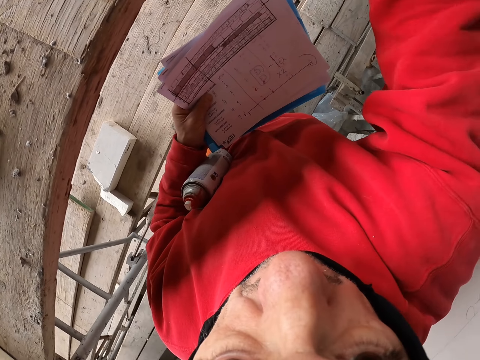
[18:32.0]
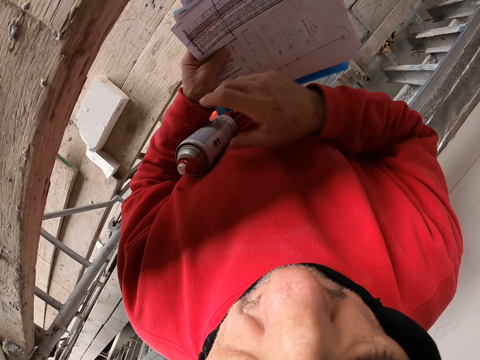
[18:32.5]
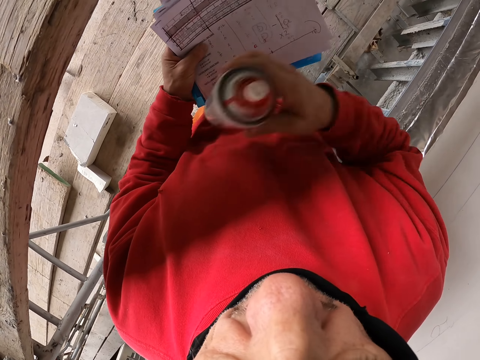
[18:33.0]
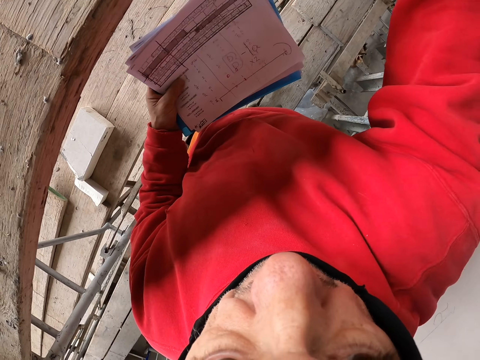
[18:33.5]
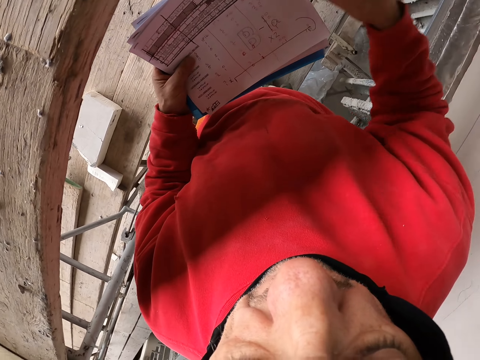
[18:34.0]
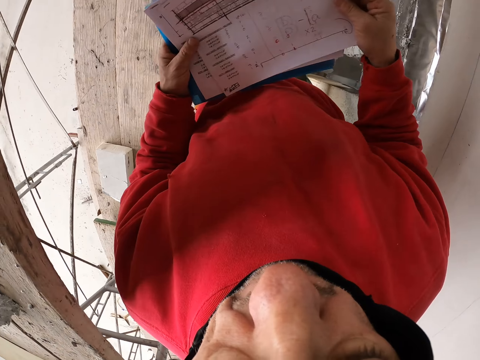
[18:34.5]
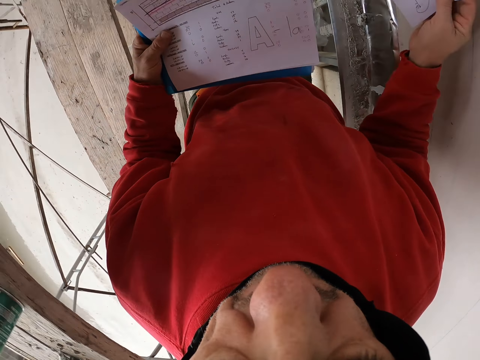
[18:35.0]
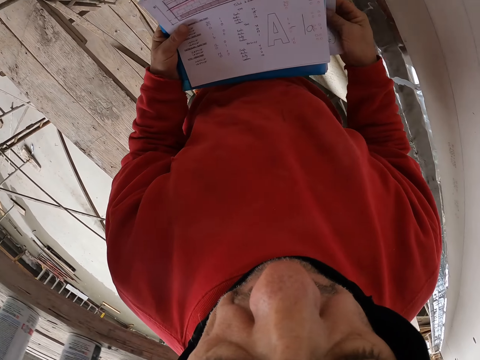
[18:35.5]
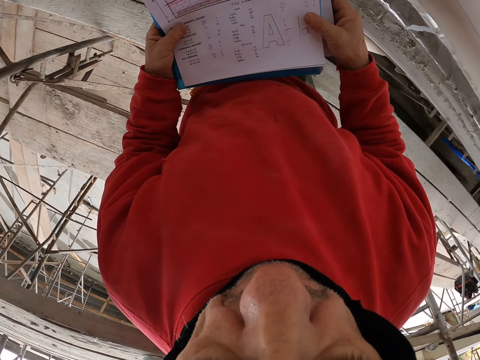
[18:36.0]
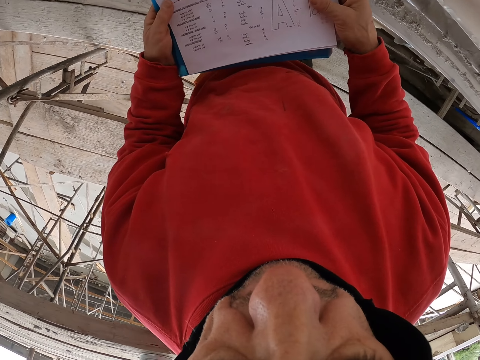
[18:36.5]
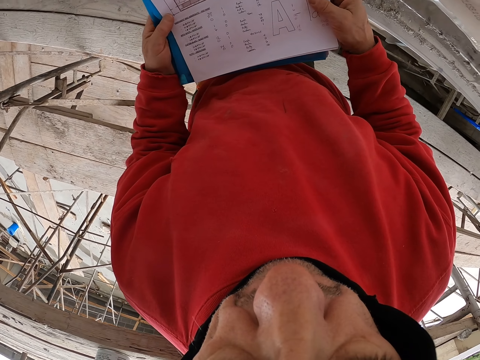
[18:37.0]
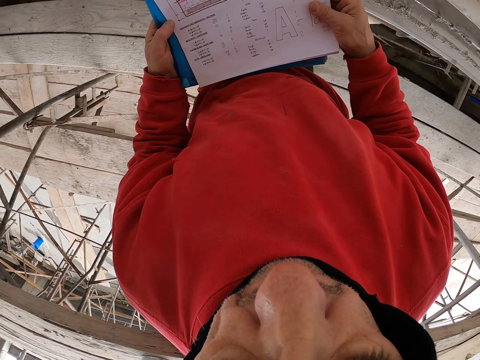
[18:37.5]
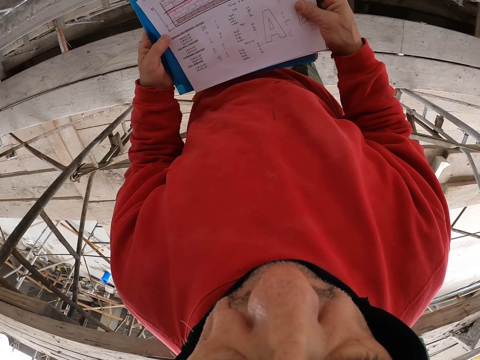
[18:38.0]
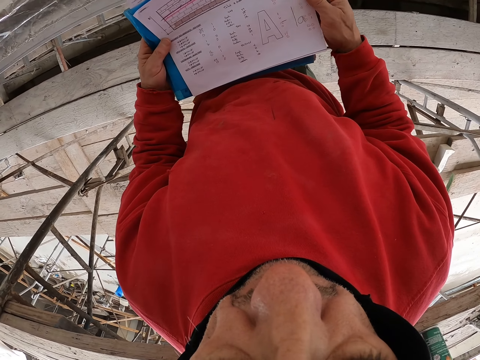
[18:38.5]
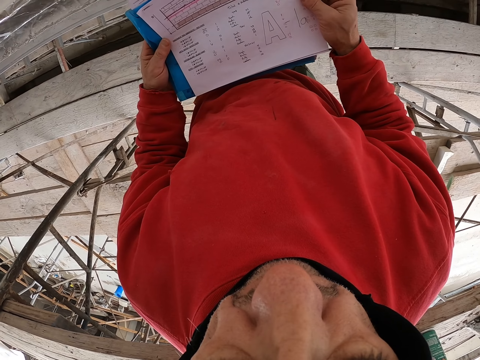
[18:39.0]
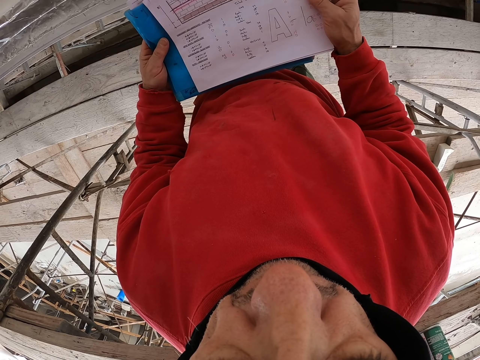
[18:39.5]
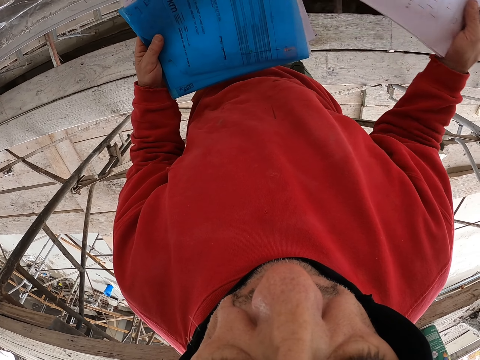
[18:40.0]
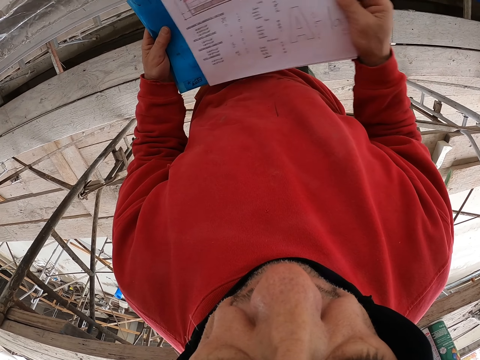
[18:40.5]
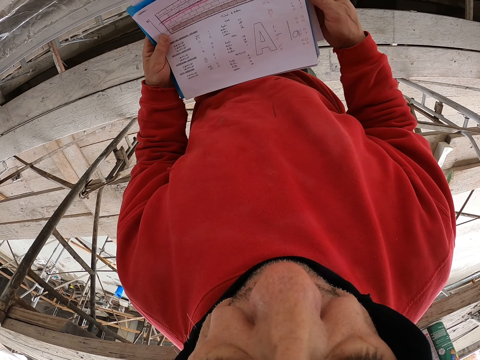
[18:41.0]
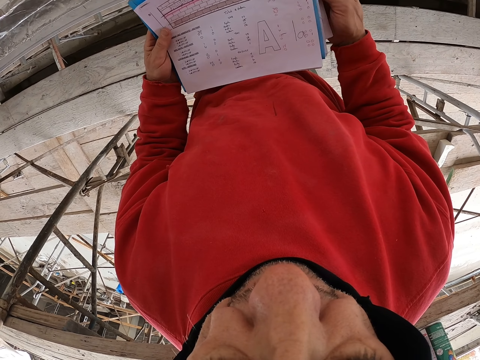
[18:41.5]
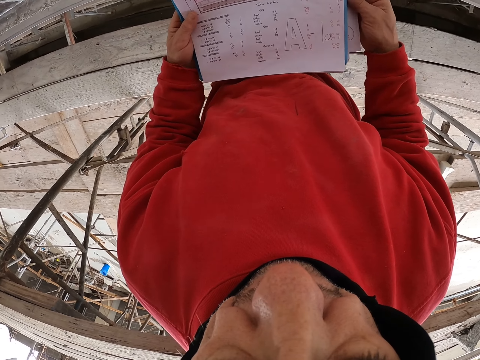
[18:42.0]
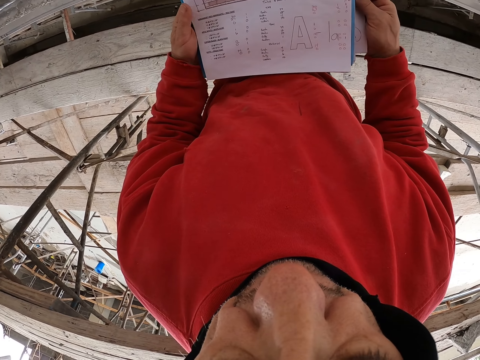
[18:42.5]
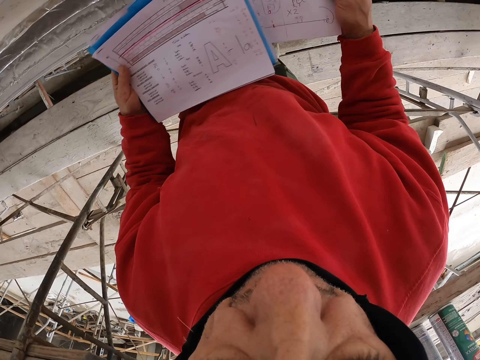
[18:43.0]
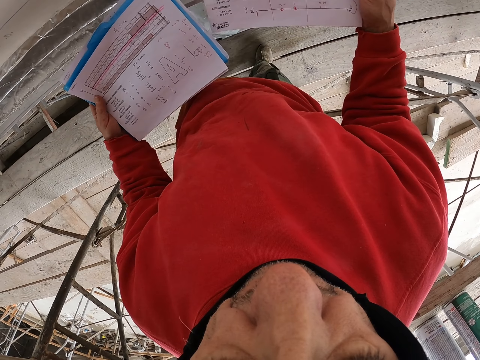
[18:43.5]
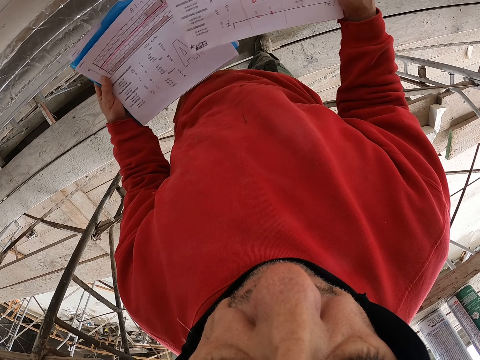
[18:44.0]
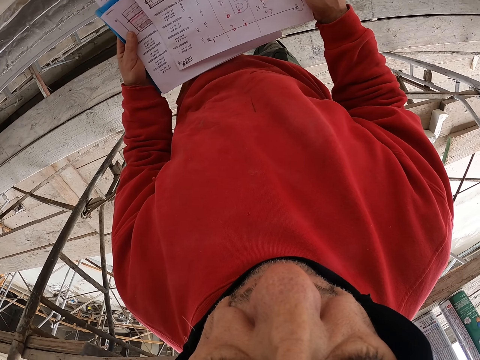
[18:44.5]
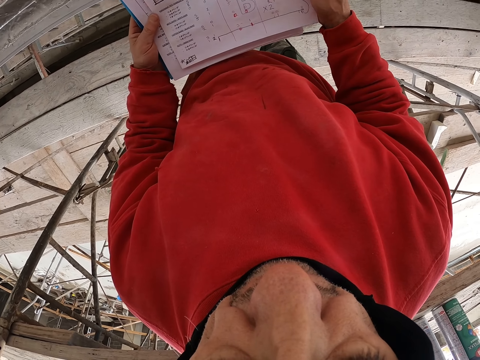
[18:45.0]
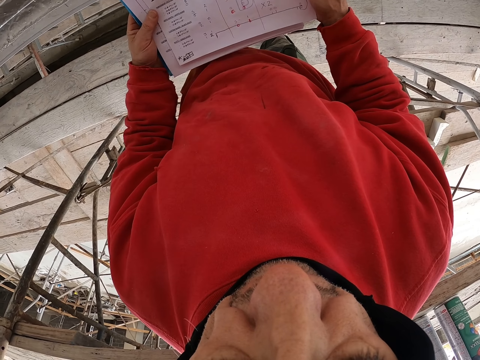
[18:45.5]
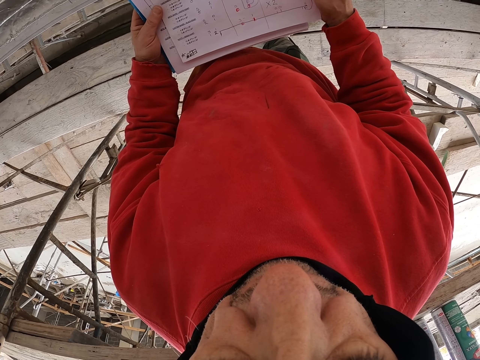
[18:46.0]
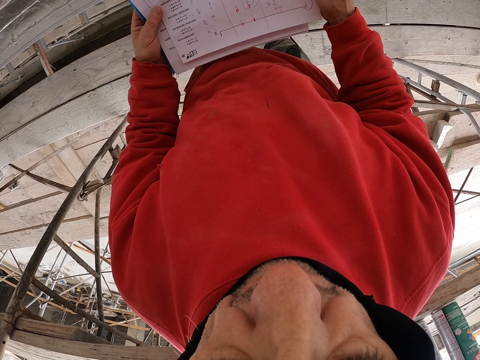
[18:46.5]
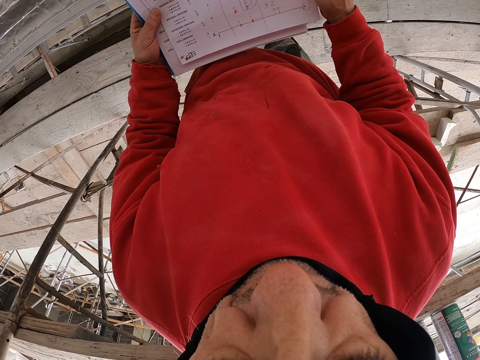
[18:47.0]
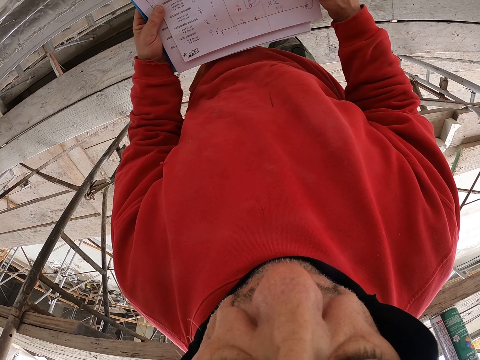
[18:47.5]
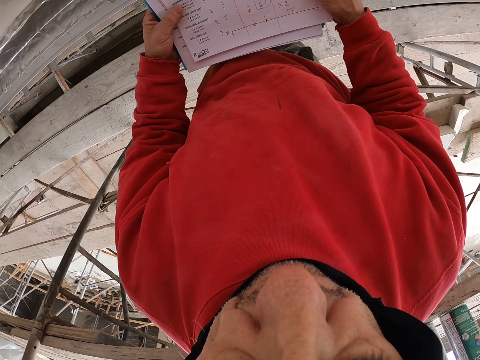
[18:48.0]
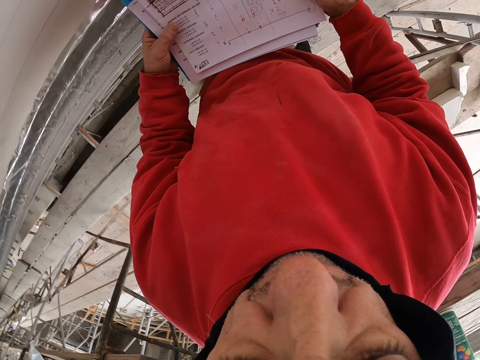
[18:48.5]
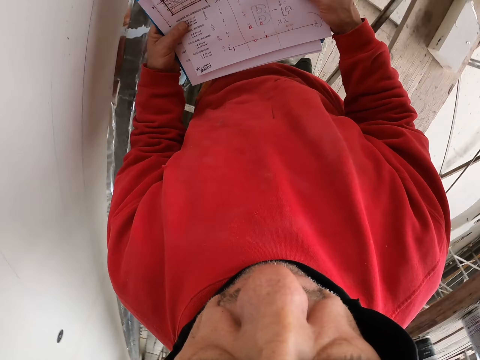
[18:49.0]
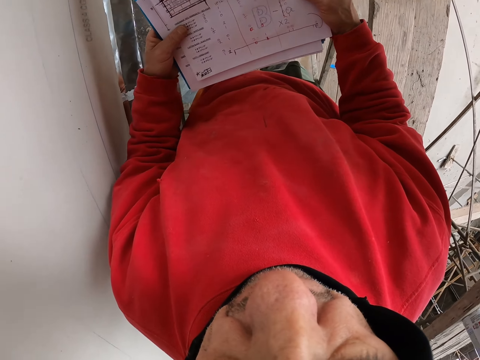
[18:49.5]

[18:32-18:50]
The camera wearer takes the spray bottle from his hand. He puts down the spray bottle. He picks up the spray bottle. He looks at the piece of paper. He moves the piece of paper. He puts the piece of paper under the file. He looks at the piece of paper. He takes the other piece of paper. He looks at the piece of paper.

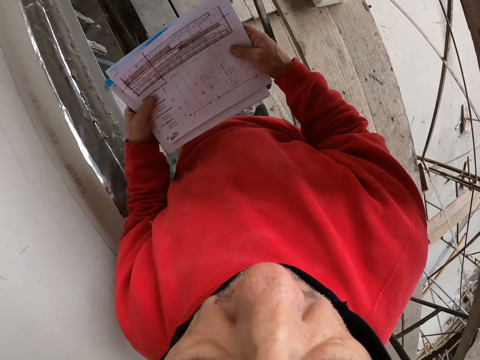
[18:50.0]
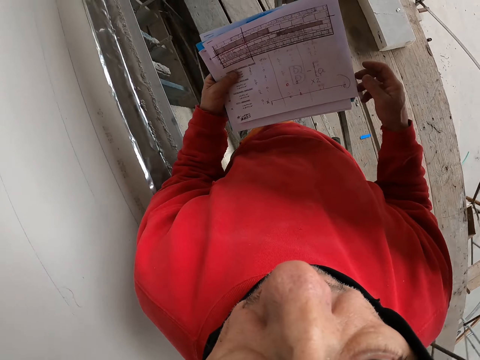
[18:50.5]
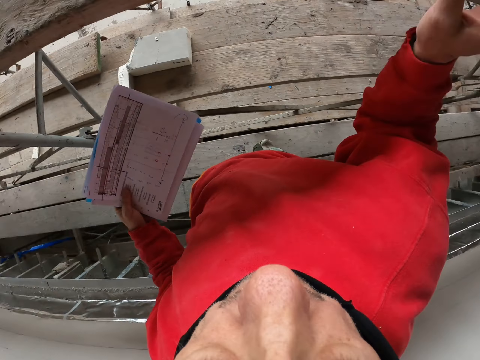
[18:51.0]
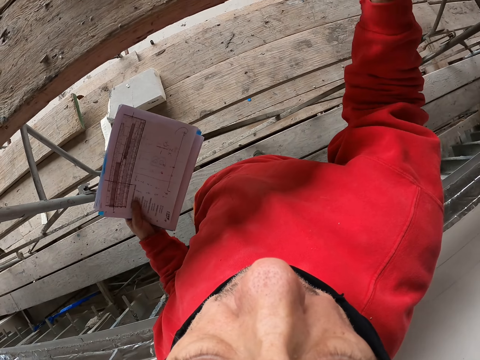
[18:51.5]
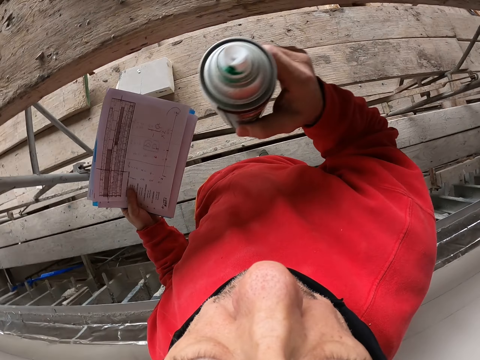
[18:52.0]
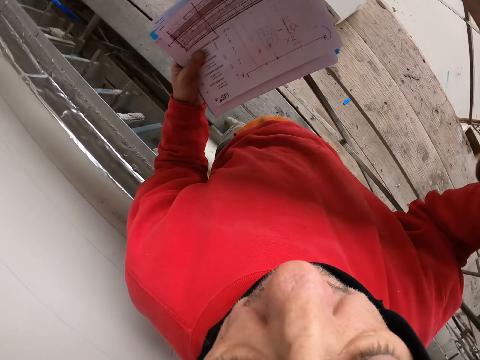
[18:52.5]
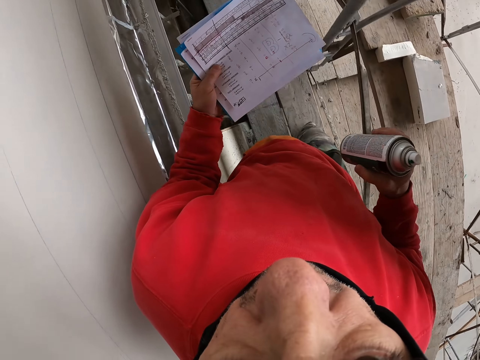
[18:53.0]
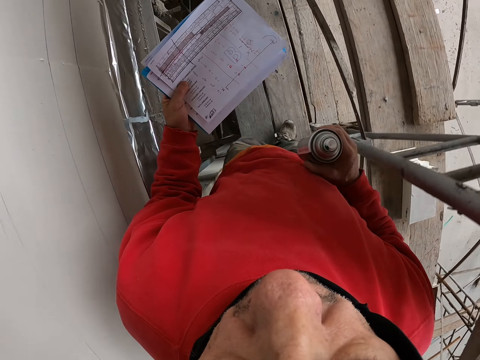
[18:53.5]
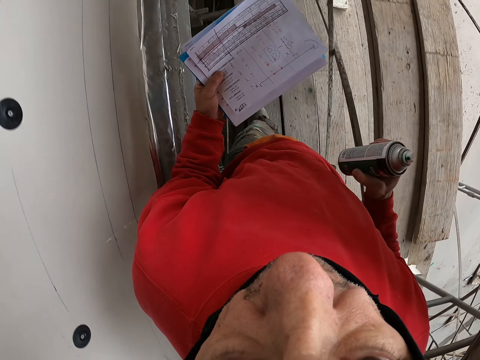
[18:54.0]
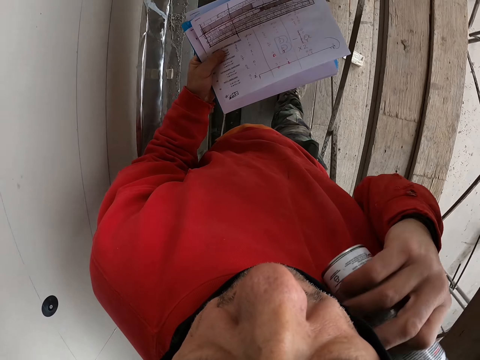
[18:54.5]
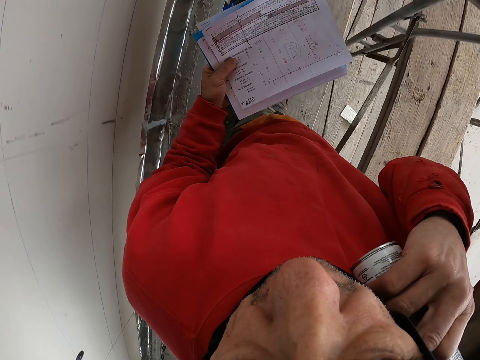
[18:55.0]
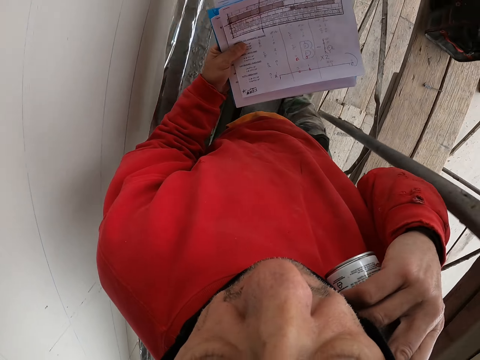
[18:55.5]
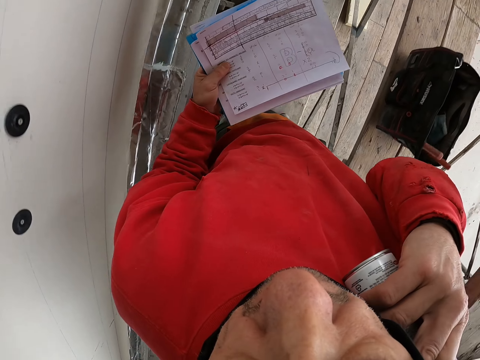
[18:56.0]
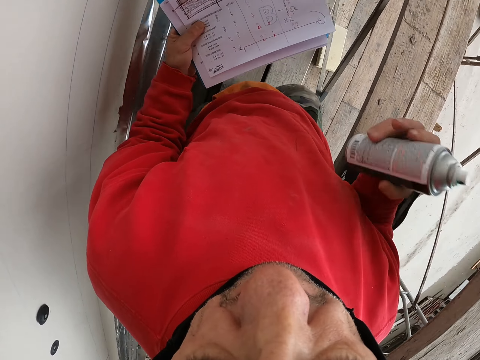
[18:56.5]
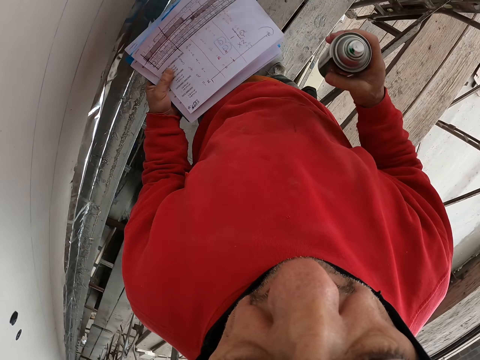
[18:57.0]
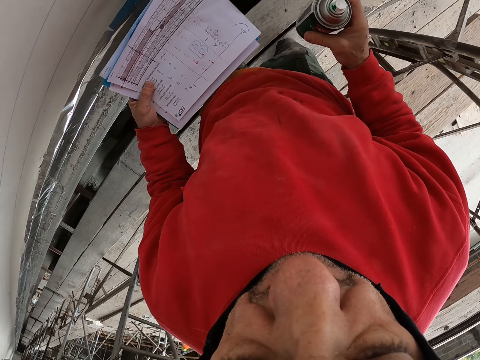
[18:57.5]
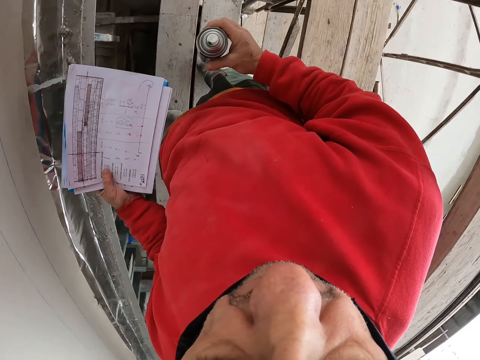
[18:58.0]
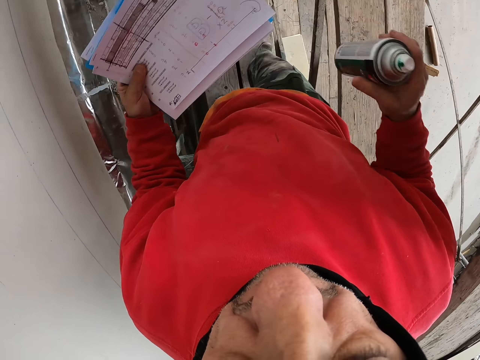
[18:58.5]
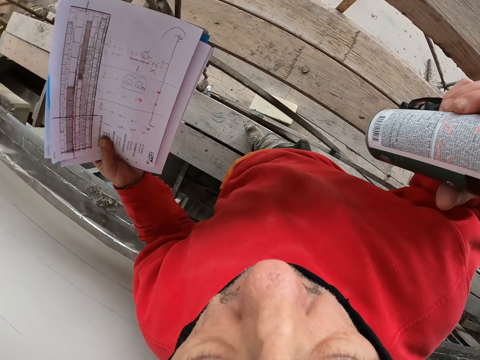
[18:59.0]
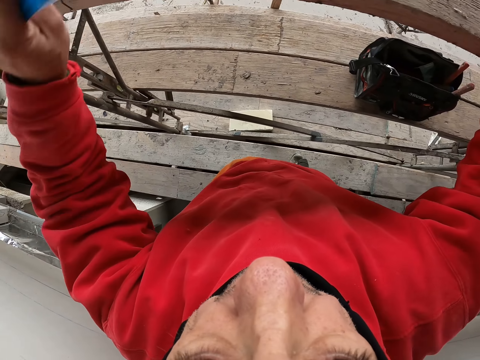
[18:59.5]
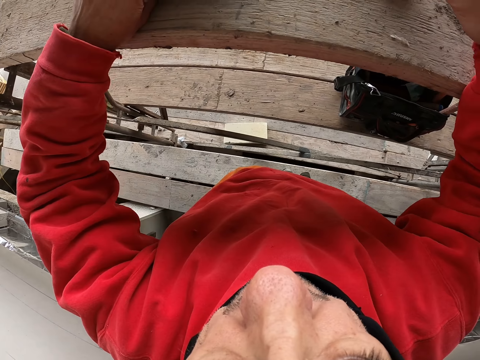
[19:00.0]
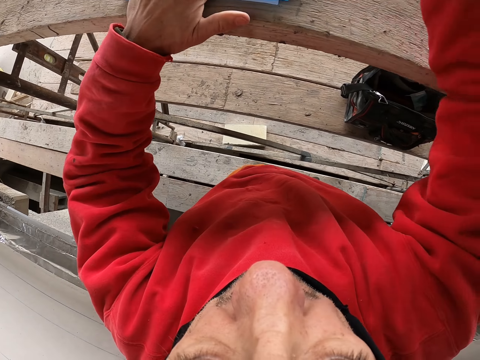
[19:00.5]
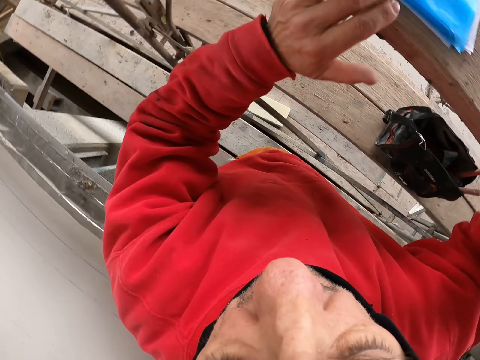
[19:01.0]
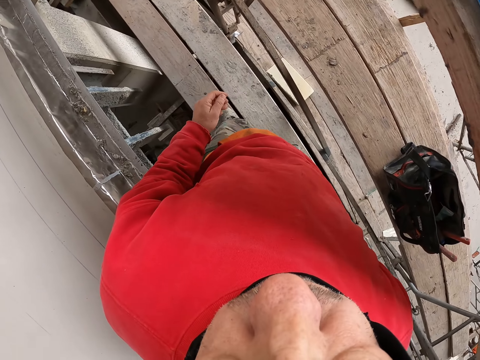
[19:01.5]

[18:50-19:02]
The camera wearer takes the spray bottle. He walks a few steps. He touches his face. He looks around. He puts down the spray bottle.
